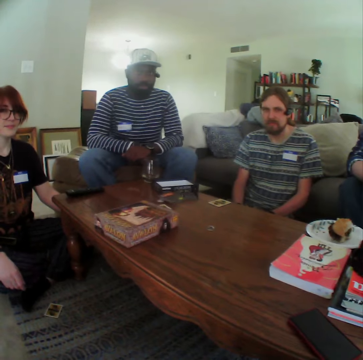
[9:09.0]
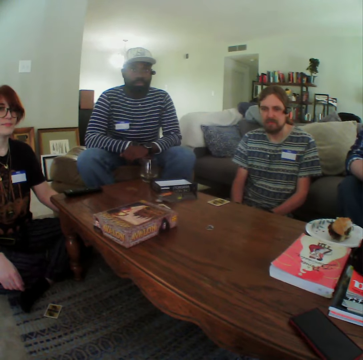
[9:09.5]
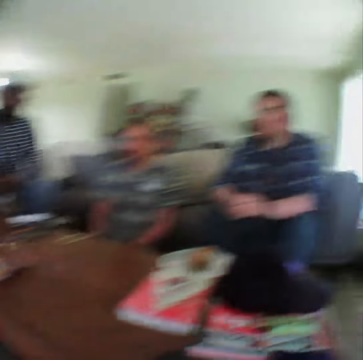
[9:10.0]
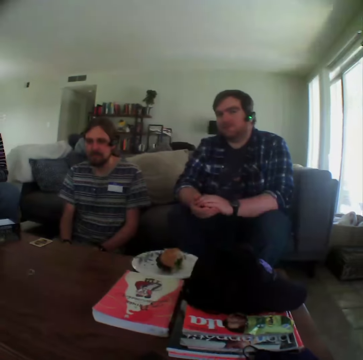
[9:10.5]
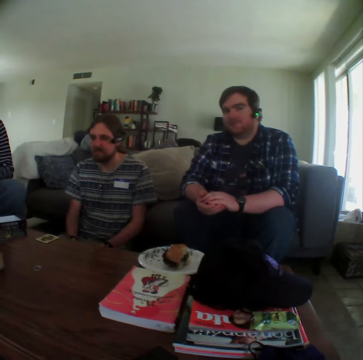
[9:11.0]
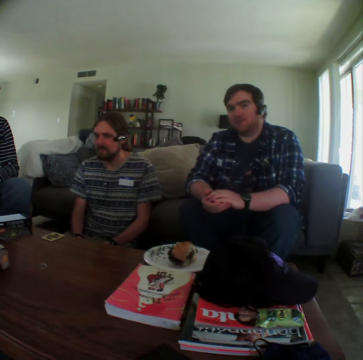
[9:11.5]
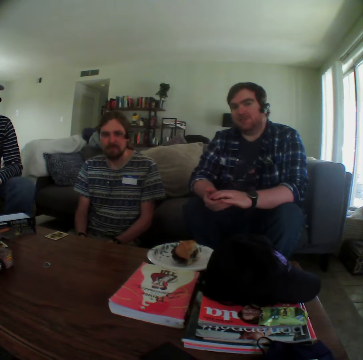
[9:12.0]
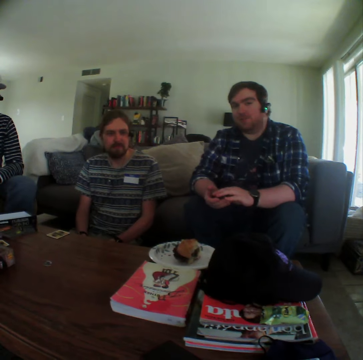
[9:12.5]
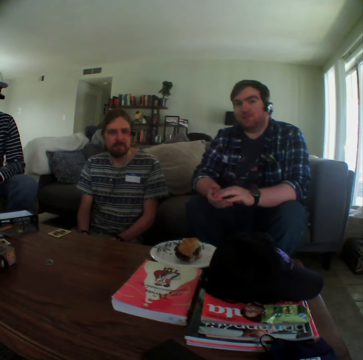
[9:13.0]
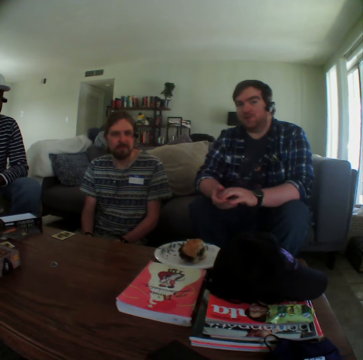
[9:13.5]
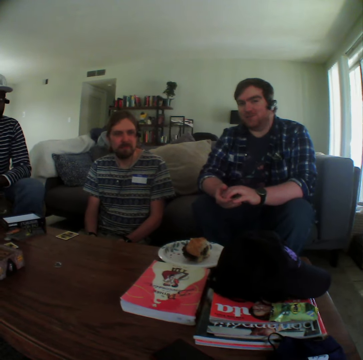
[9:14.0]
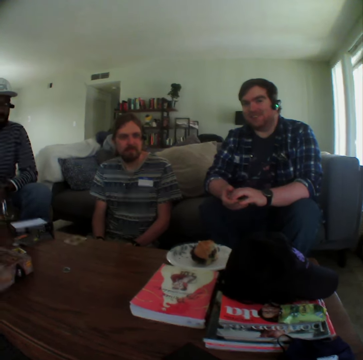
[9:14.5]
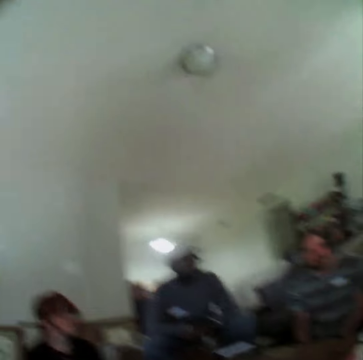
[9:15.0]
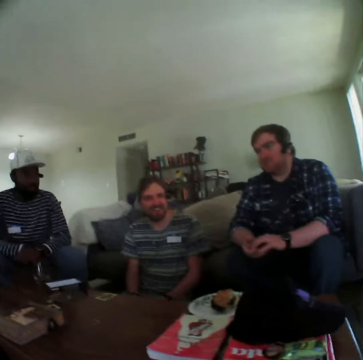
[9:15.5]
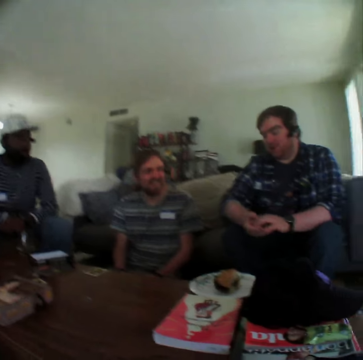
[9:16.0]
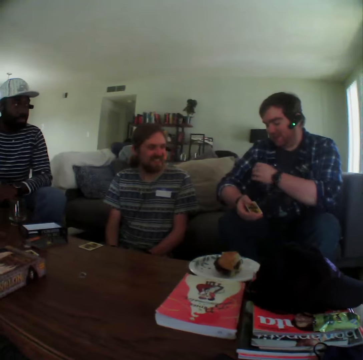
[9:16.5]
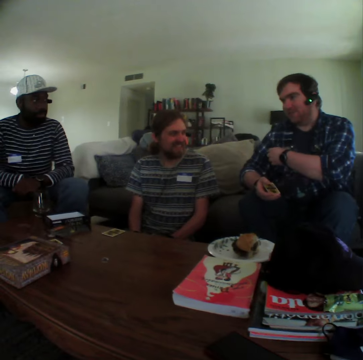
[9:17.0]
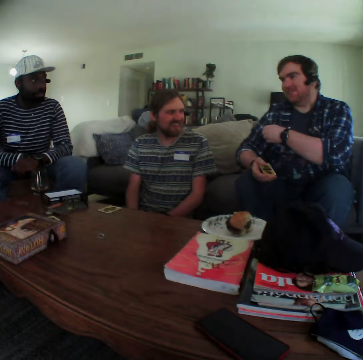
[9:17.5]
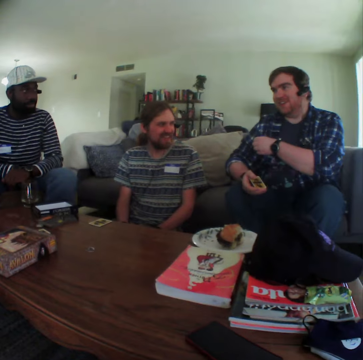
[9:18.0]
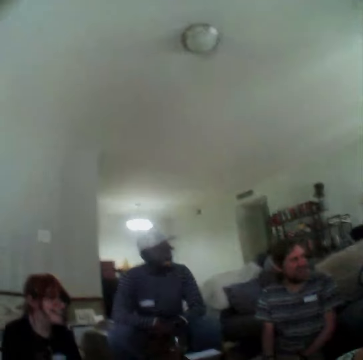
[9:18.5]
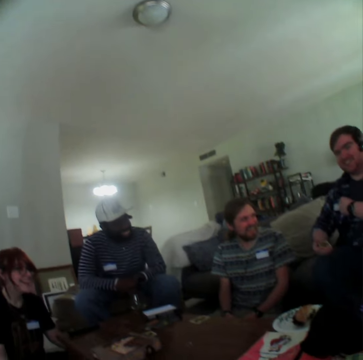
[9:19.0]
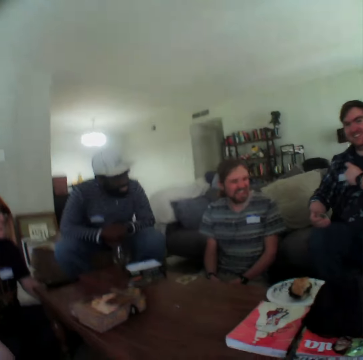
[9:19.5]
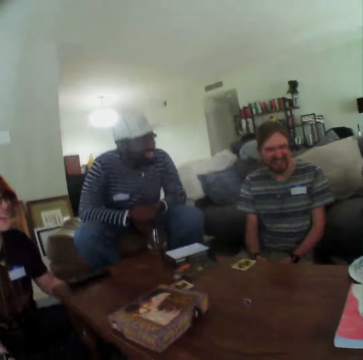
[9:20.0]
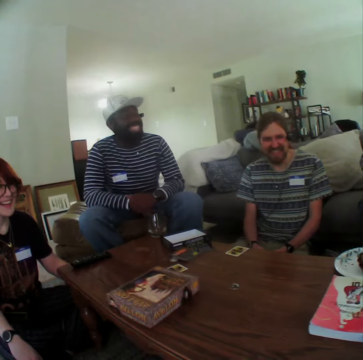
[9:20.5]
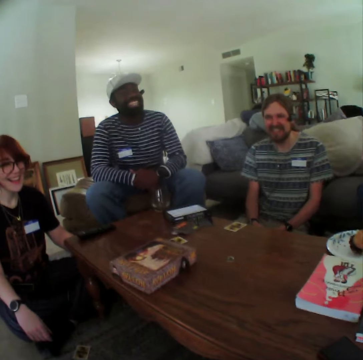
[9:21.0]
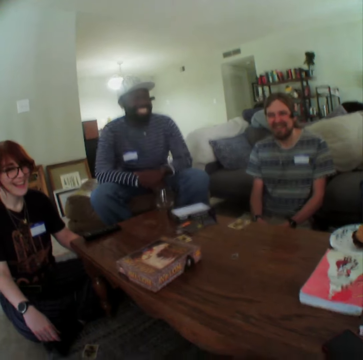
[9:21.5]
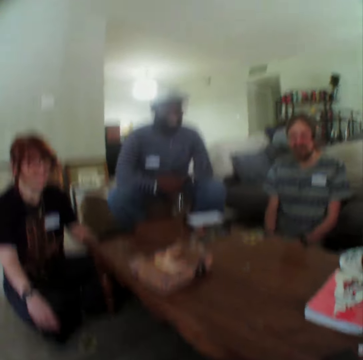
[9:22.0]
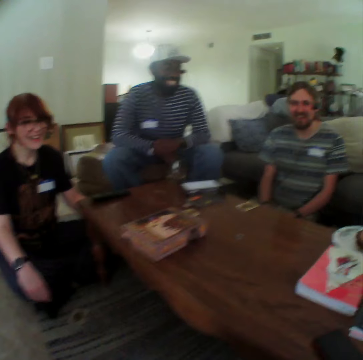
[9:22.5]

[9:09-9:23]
A person moves the head up. Another person moves the head. A third person shakes the head. A man moves his hand. The camera wearer looks at the ceiling.

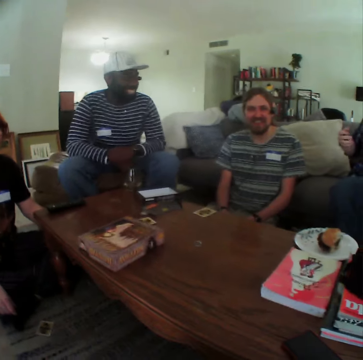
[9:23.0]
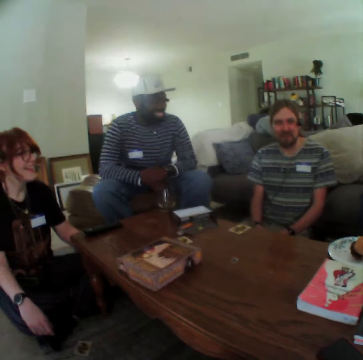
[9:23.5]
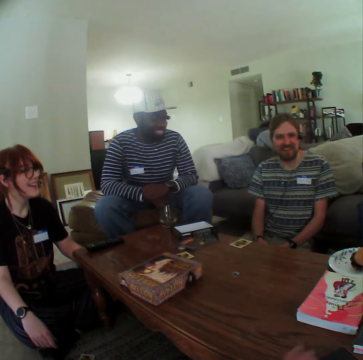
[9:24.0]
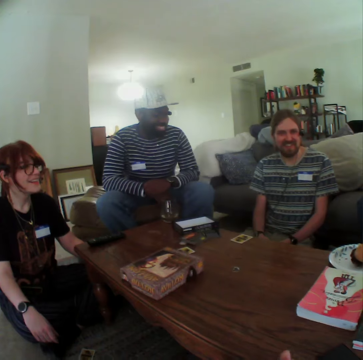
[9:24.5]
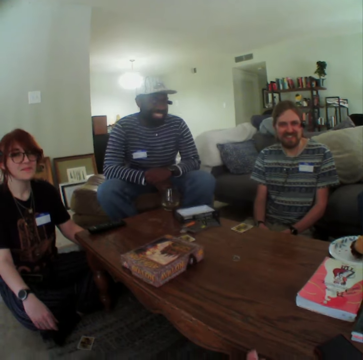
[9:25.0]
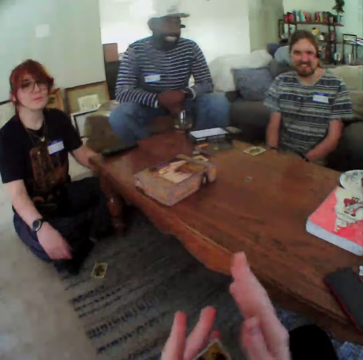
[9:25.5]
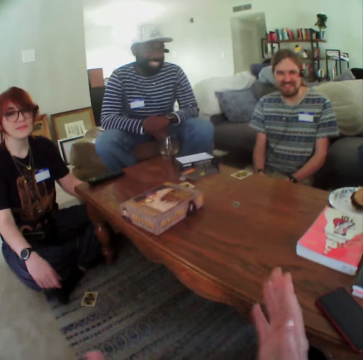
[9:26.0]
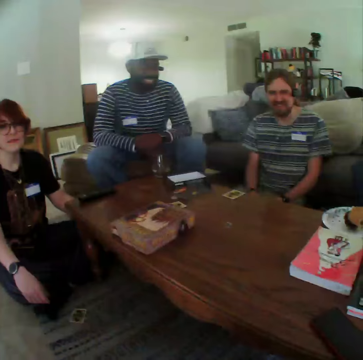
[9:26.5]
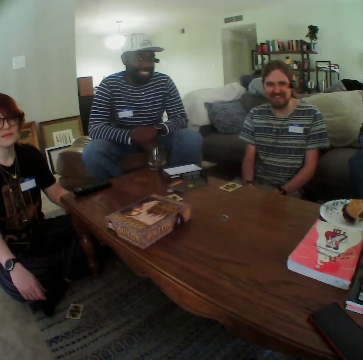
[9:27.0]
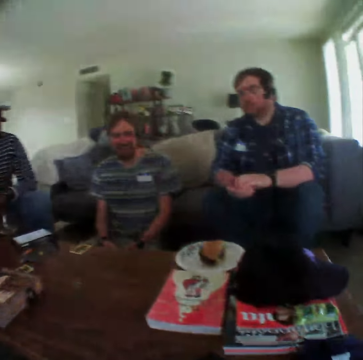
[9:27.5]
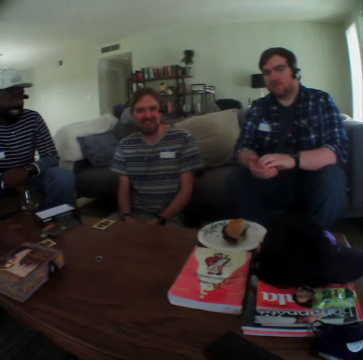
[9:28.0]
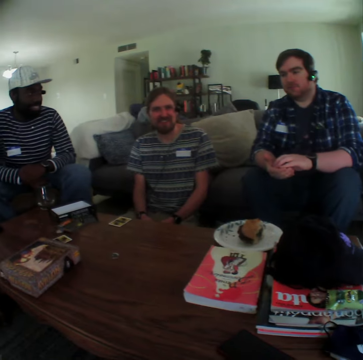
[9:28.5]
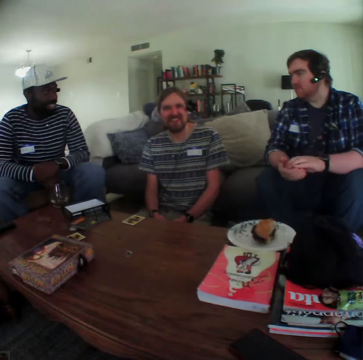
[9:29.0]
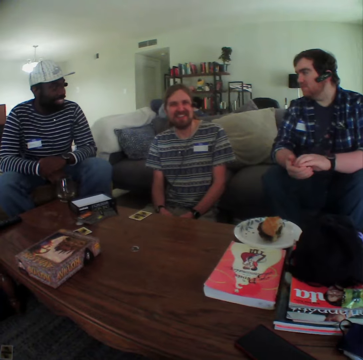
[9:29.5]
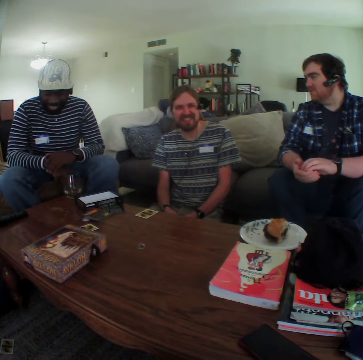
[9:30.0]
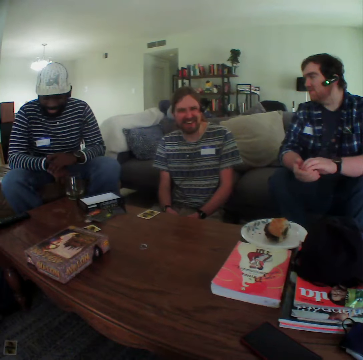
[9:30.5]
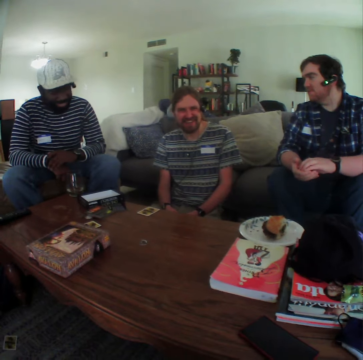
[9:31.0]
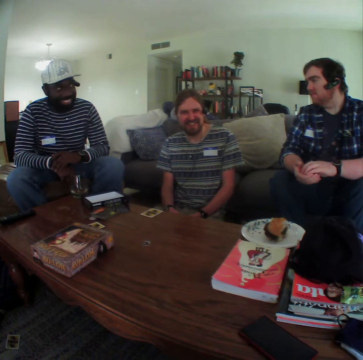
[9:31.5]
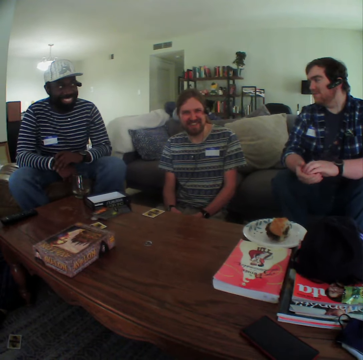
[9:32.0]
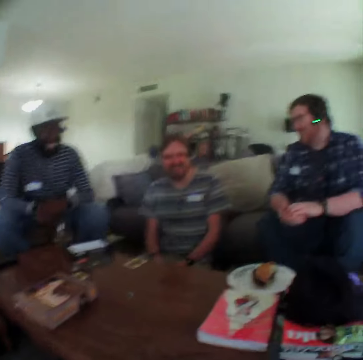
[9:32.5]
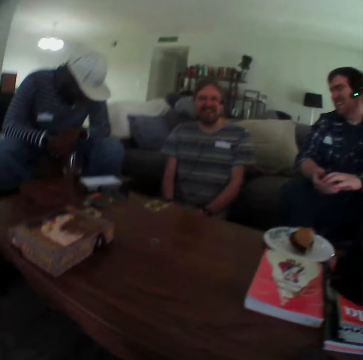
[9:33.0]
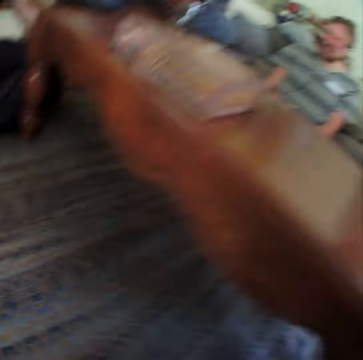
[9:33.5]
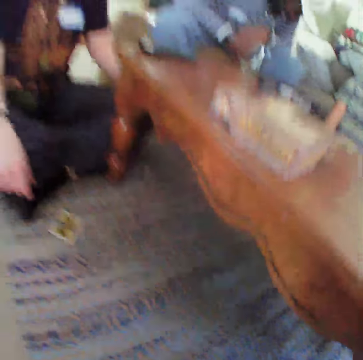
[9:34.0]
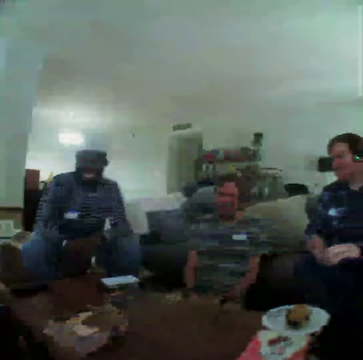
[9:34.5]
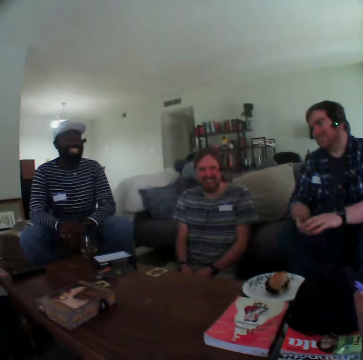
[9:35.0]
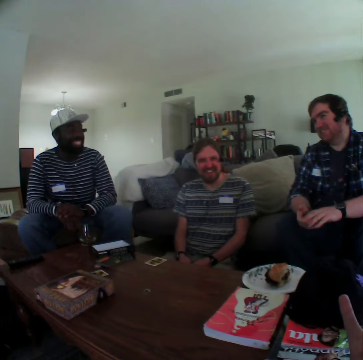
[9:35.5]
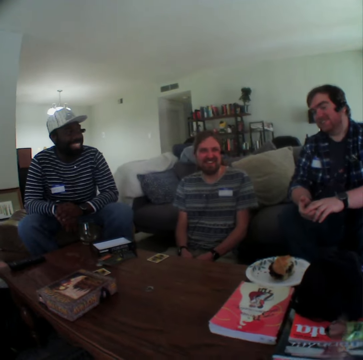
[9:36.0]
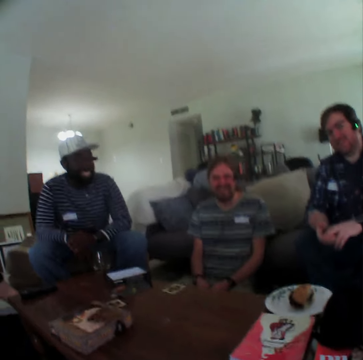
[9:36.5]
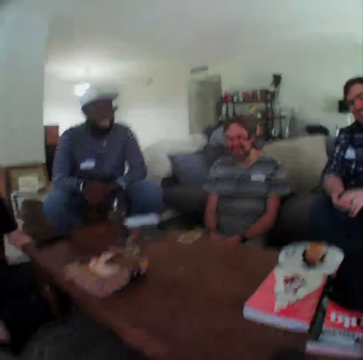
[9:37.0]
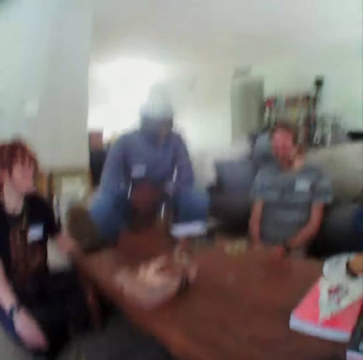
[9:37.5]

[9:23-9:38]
The camera wearer gestures with his hand. He looks under the table. He gestures with his hand.

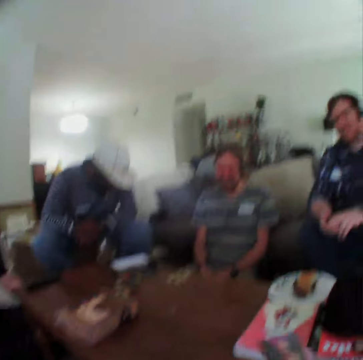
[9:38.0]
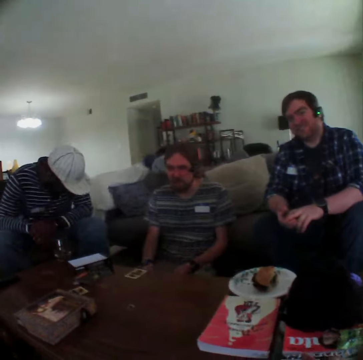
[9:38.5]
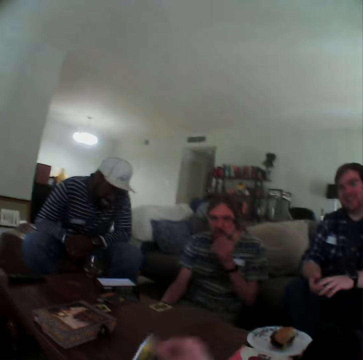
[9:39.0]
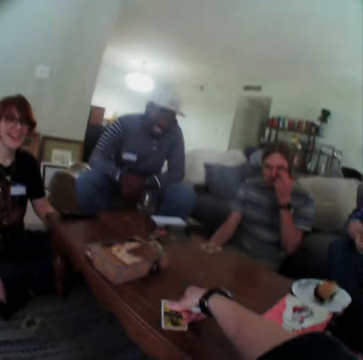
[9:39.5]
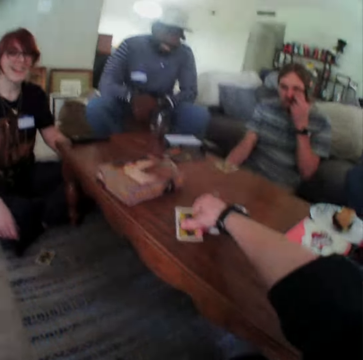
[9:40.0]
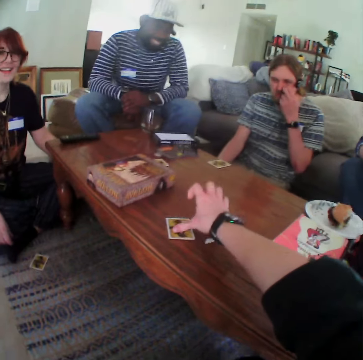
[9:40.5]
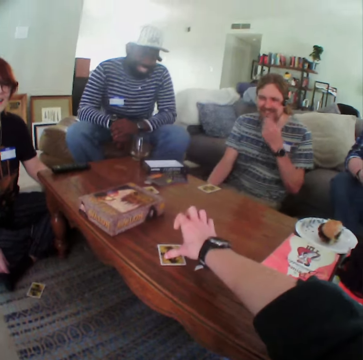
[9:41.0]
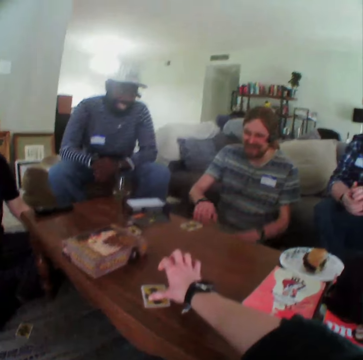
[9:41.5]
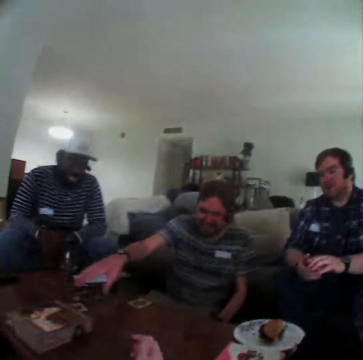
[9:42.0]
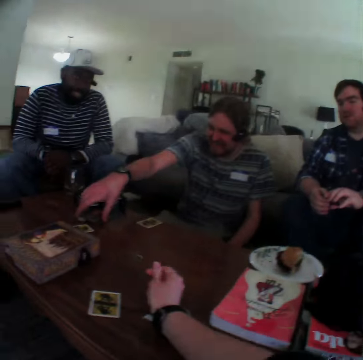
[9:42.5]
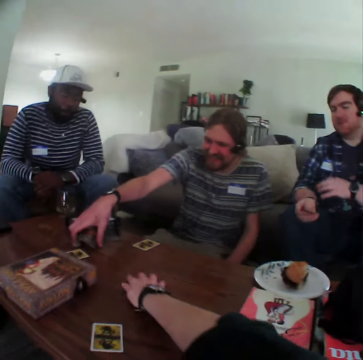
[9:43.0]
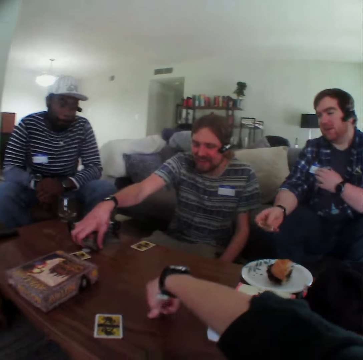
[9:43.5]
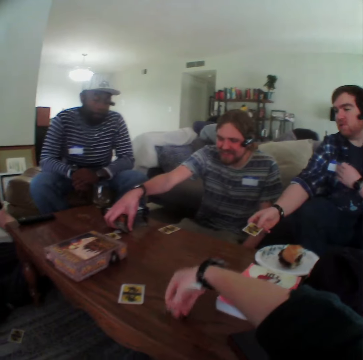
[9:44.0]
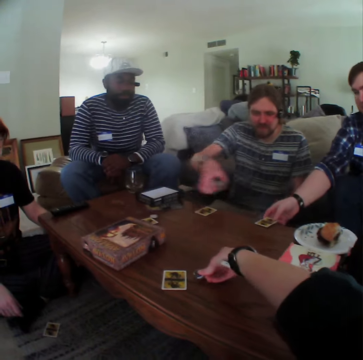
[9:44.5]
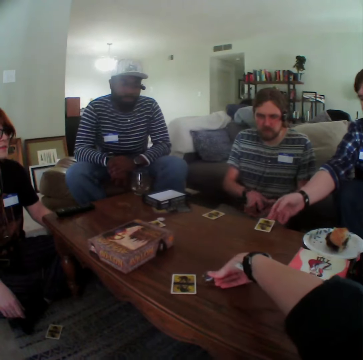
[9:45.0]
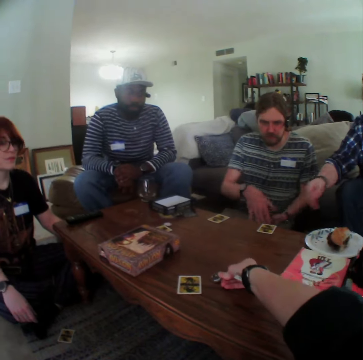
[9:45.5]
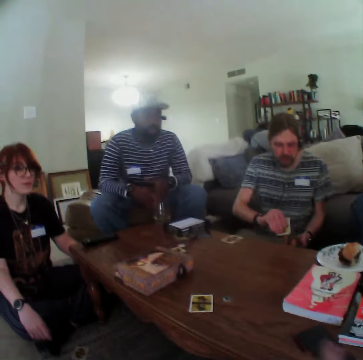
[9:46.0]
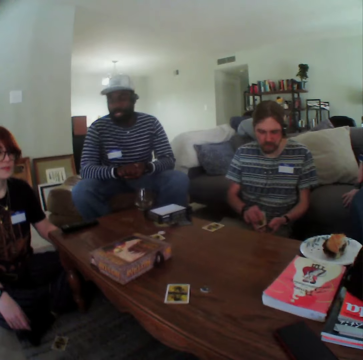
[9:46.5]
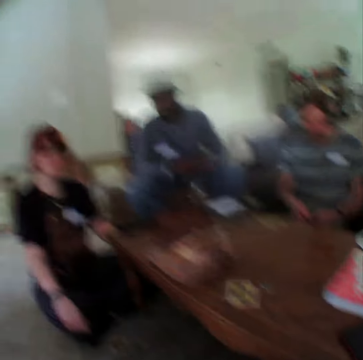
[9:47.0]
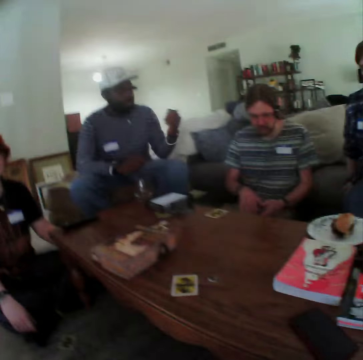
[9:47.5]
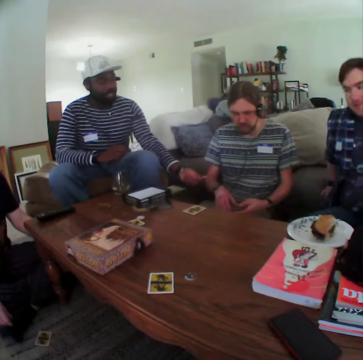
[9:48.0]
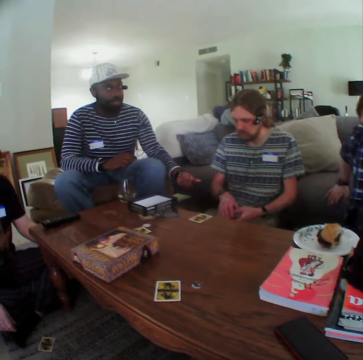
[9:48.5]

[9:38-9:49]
A man moves his hand. The camera wearer puts a card on the table. They pick the disc. The man picks the cards. Another man puts a card on the table. The first man picks a card from the table. A third man moves his hand.
